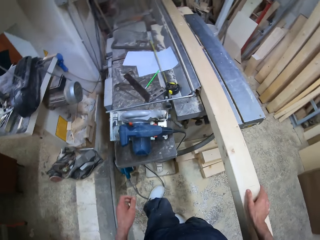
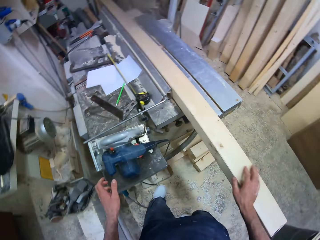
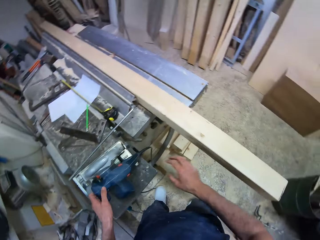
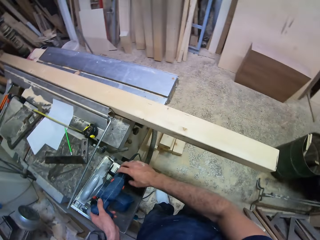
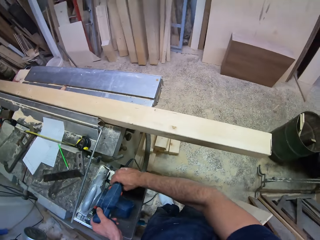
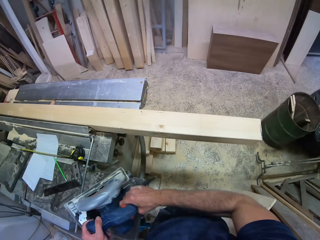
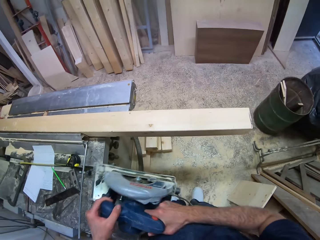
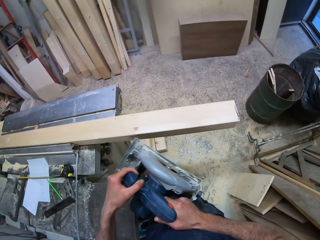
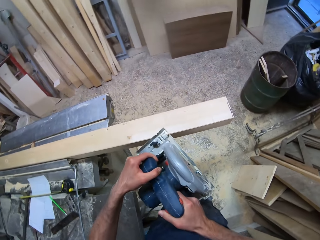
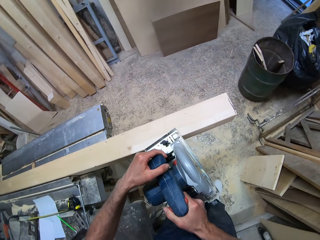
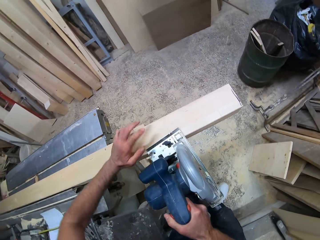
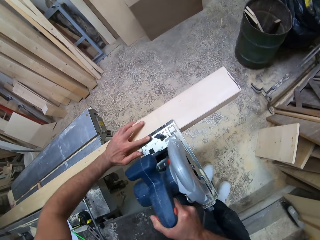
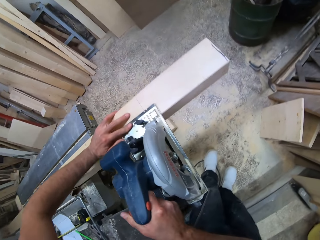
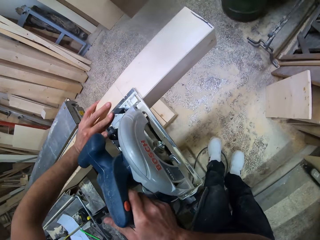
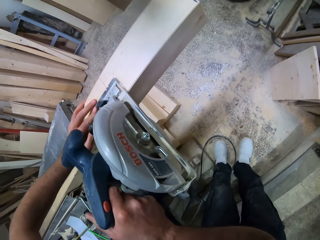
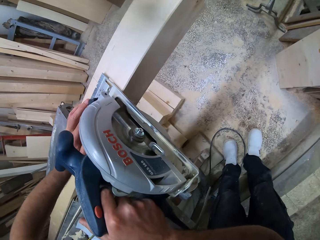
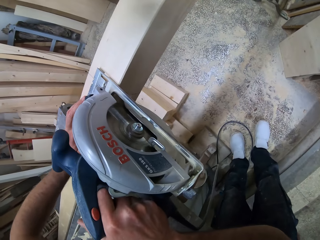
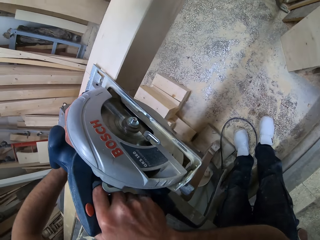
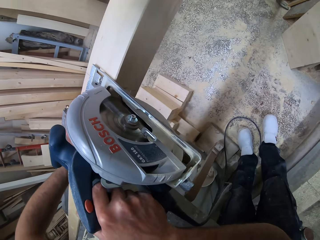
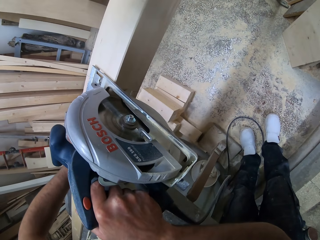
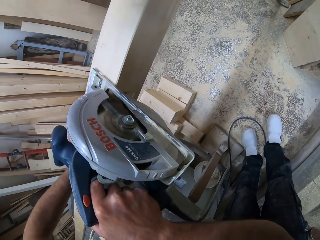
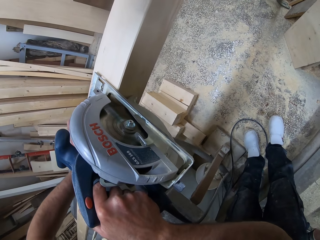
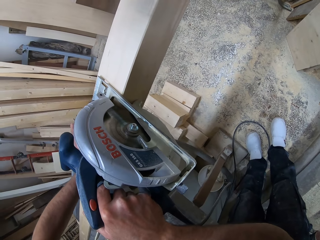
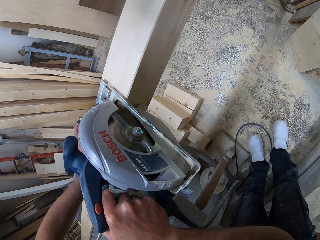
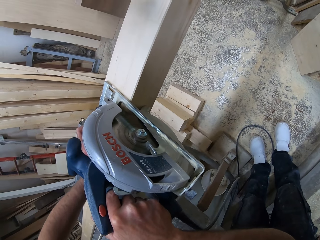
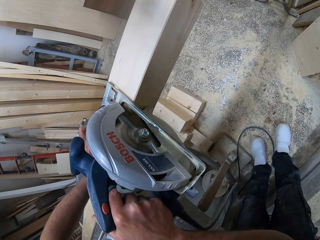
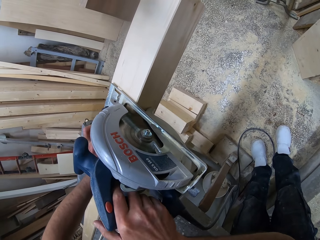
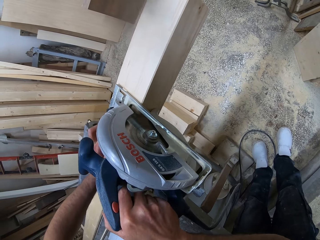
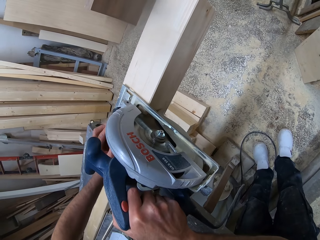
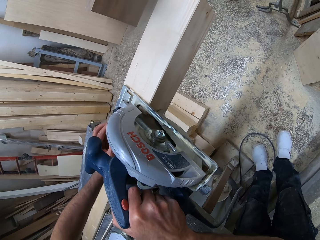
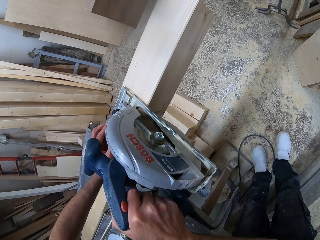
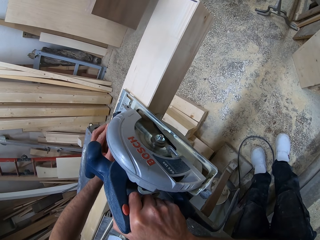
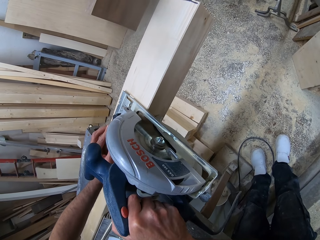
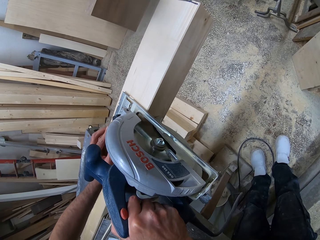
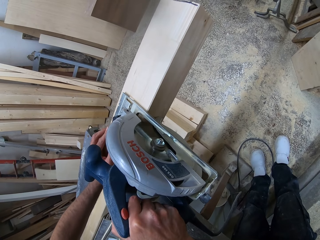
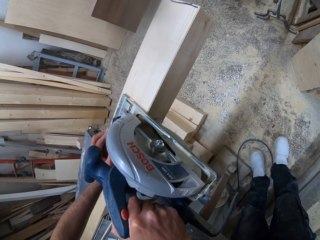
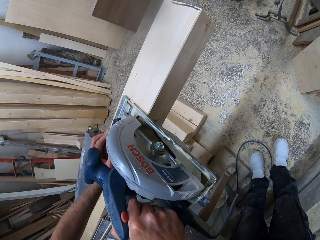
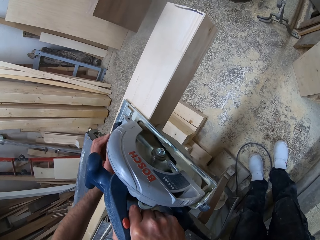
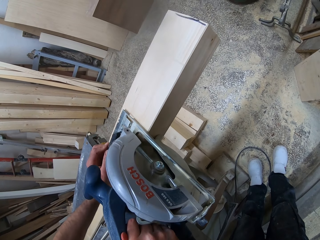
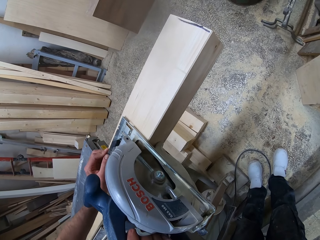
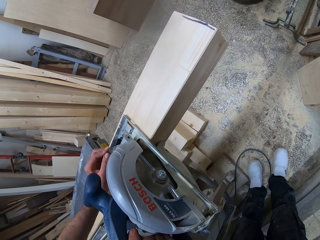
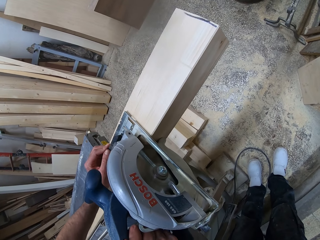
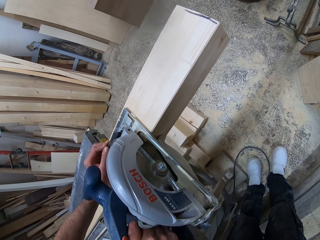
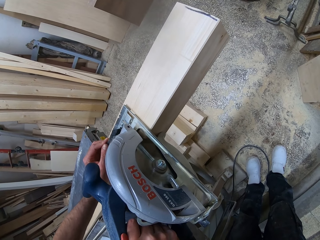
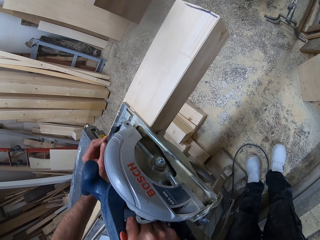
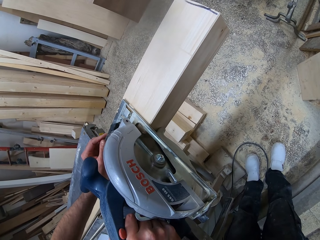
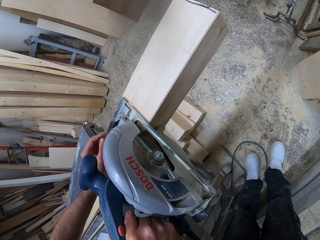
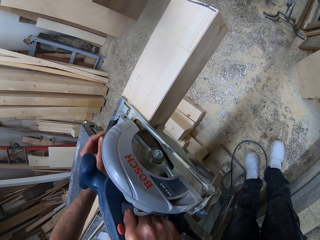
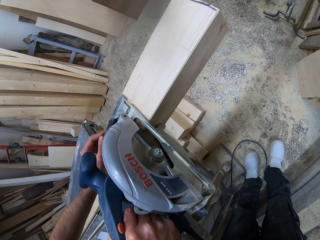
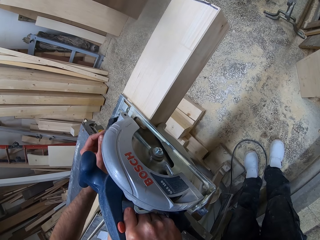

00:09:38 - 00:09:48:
The camera wearer picks a circular saw from the work table with both hands. He places the circular saw on the log of wood with his right hand. He cuts the log of wood with the circular saw.

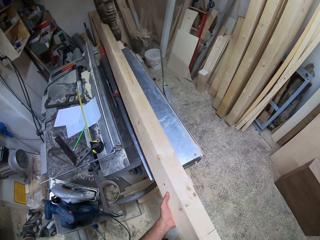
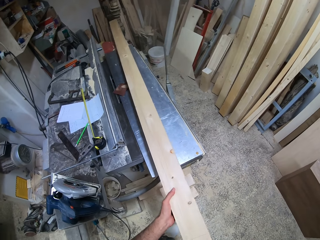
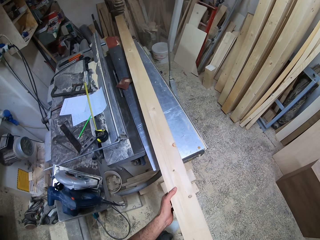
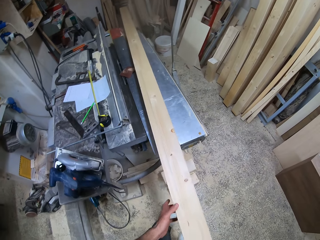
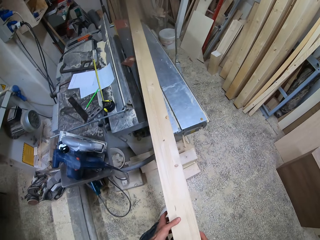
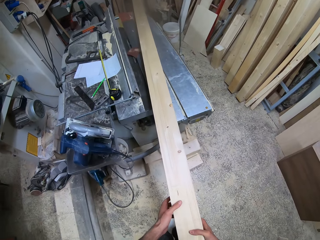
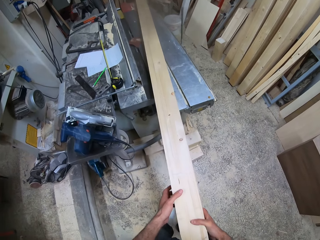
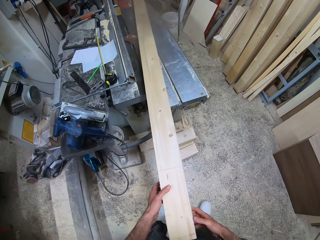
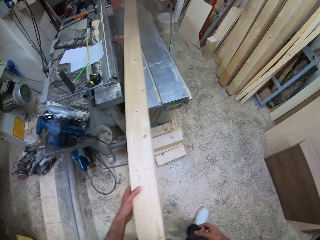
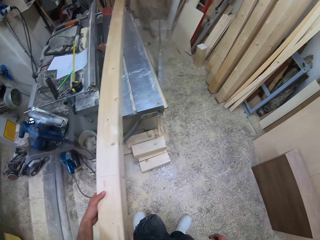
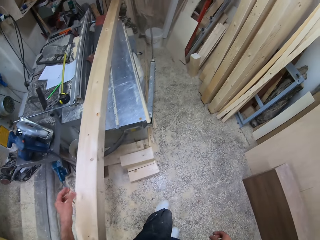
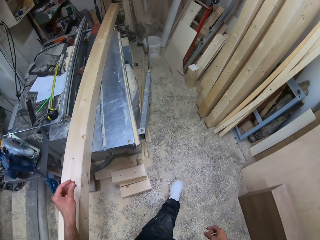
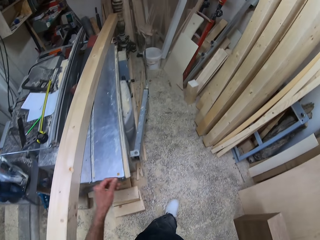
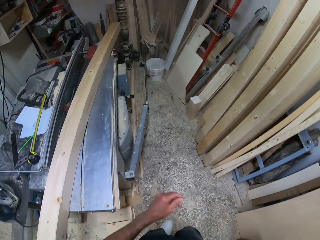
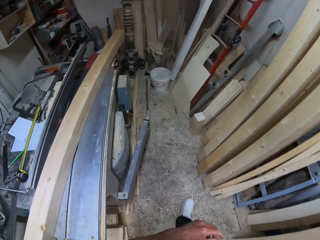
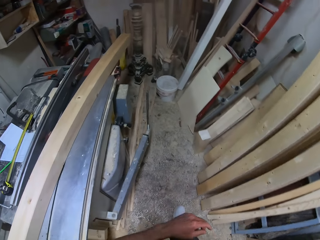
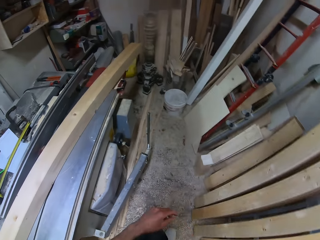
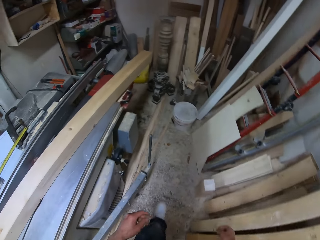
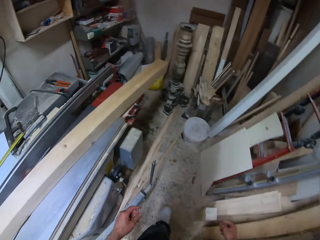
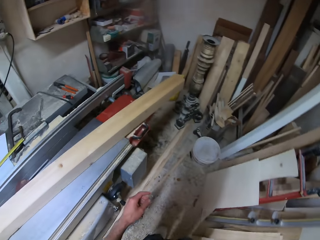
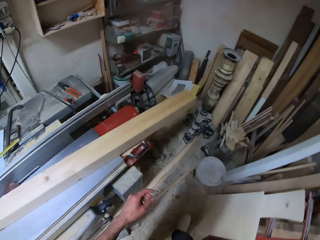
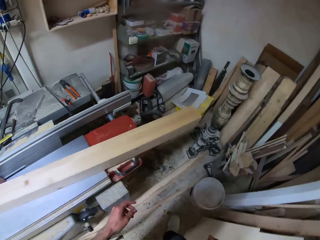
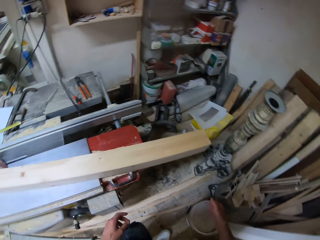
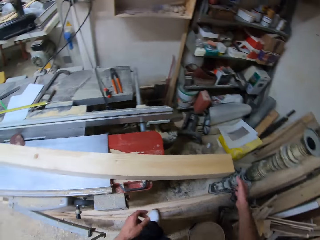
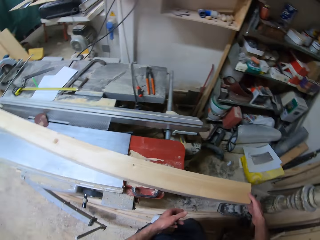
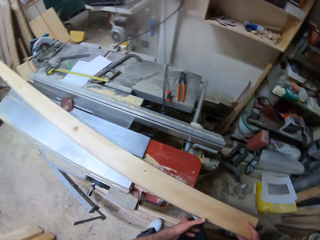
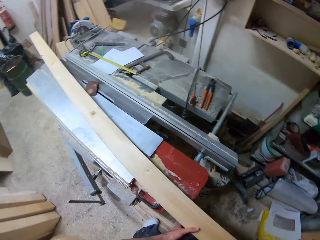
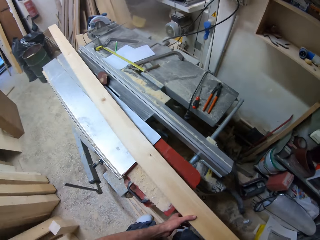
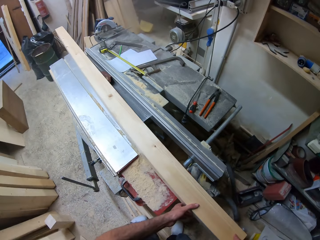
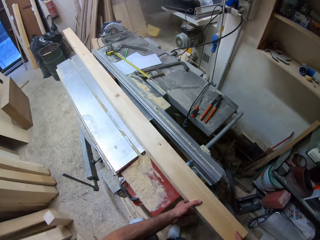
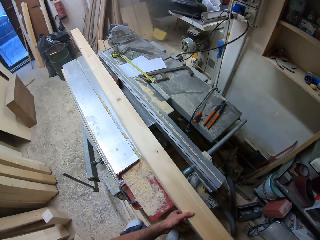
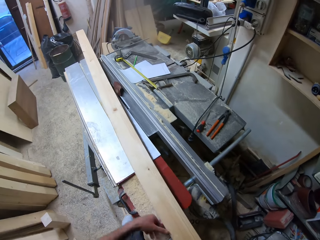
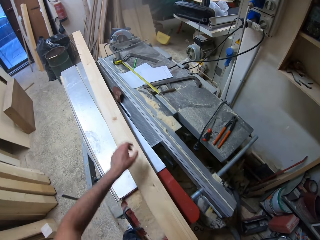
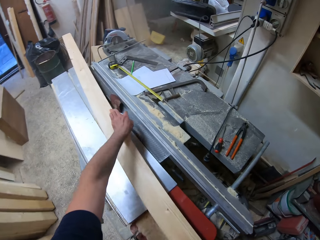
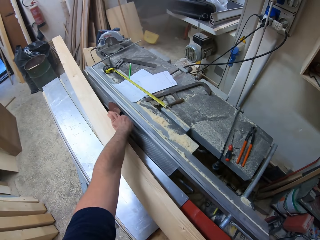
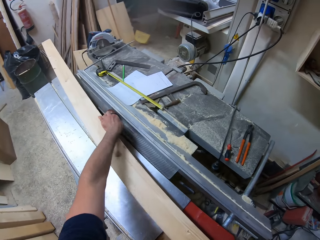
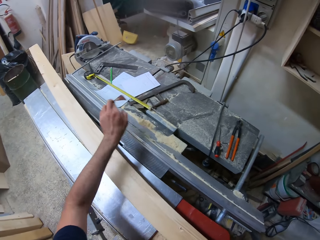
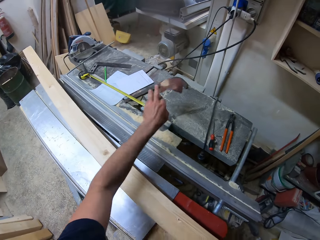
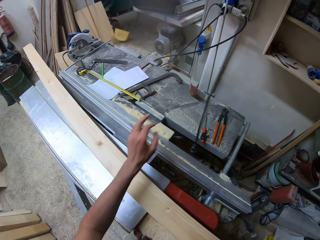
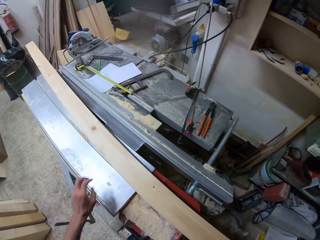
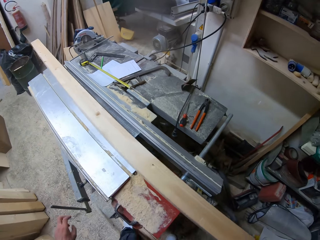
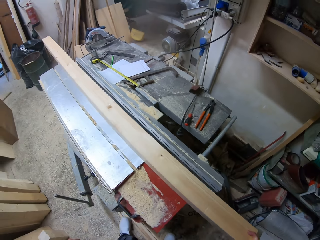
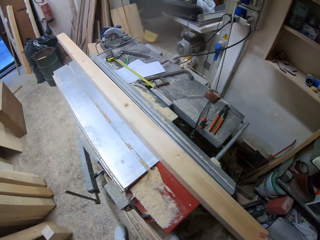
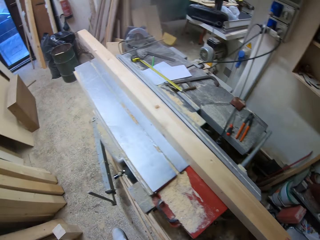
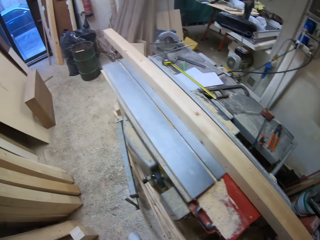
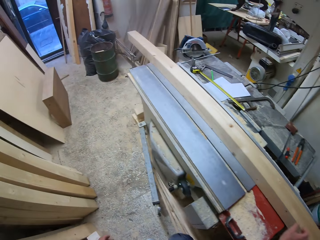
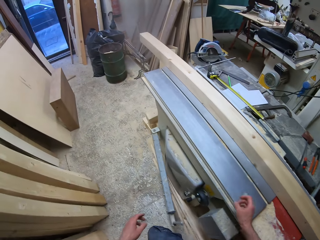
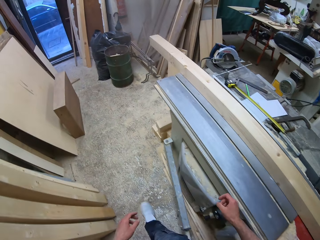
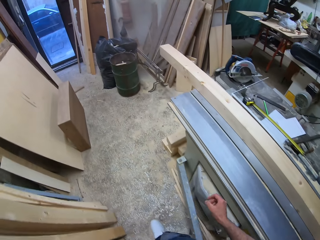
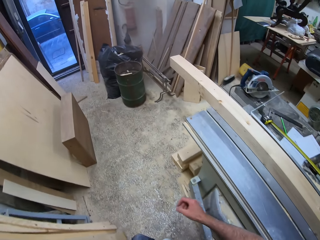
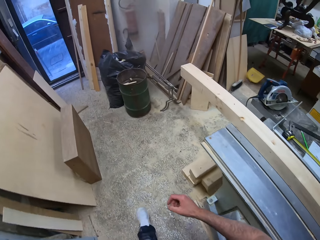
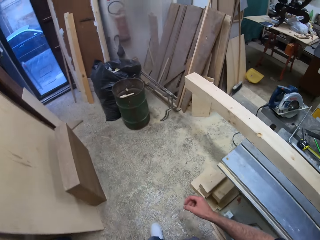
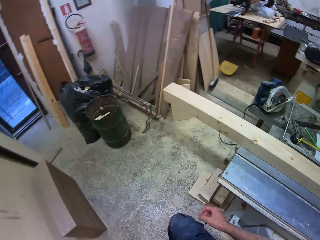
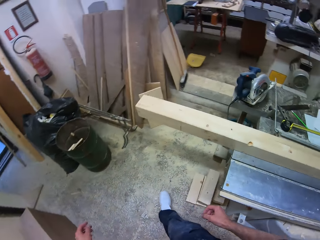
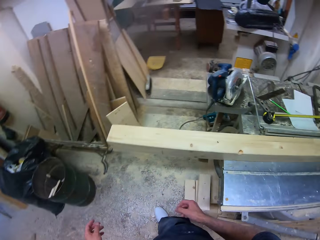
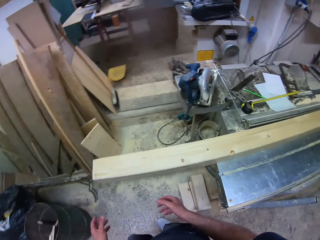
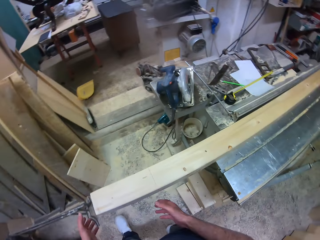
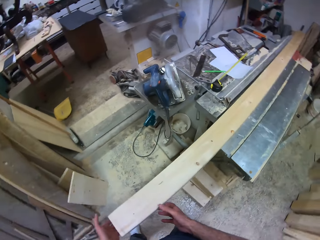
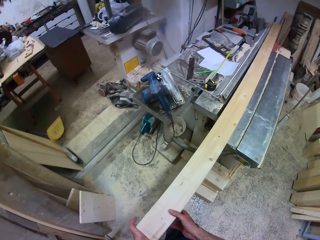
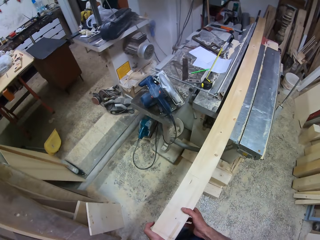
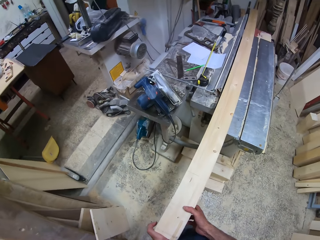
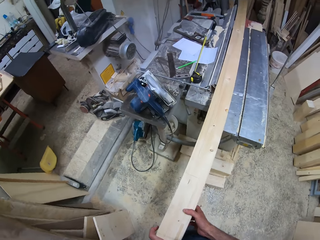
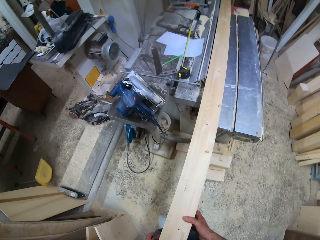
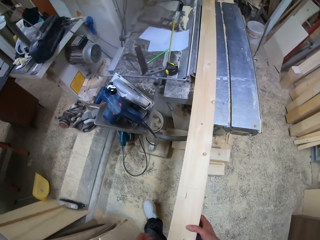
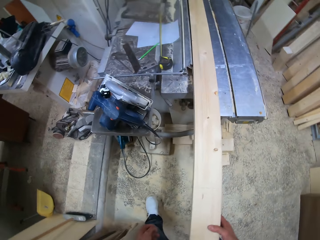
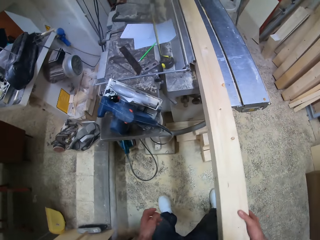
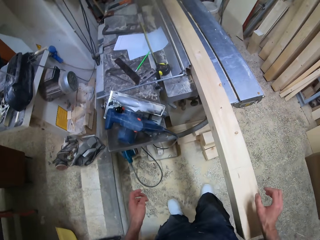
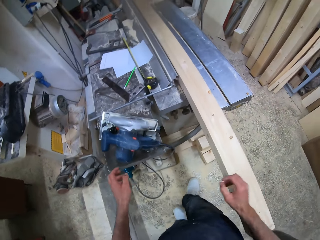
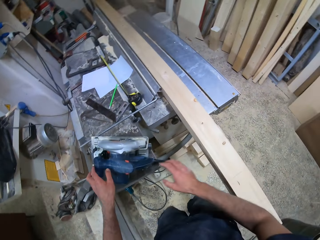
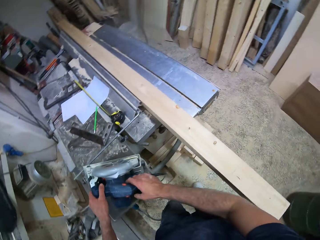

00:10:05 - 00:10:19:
The camera wearer walks around the workbench. He moves the timber. He picks a piece of leather or sandpaper from behind the log of wood with his left hand. He throws the piece of leather with his left hand. He moves the timber, walks around the work bench. He adjusts the log of wood with both hands.
